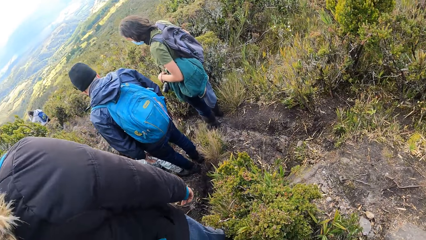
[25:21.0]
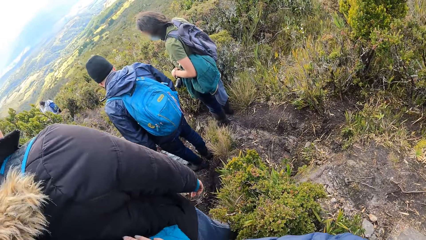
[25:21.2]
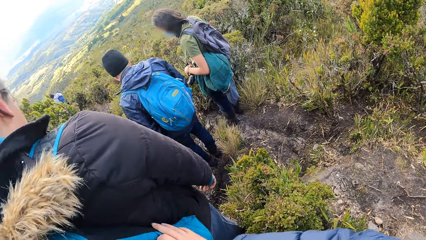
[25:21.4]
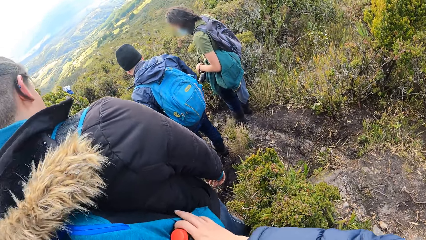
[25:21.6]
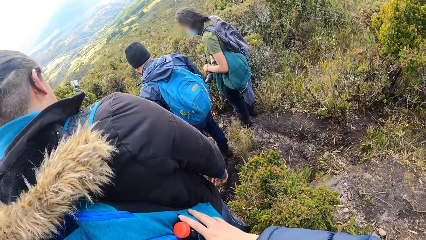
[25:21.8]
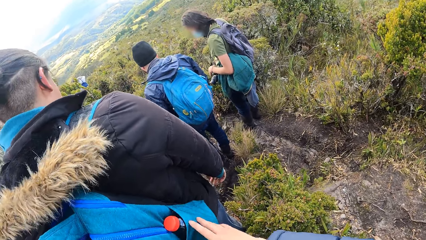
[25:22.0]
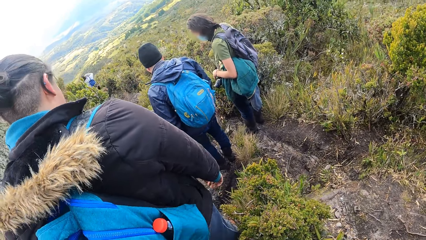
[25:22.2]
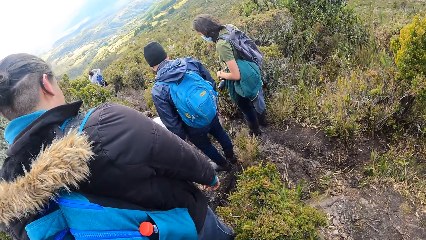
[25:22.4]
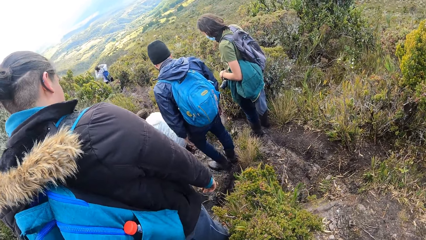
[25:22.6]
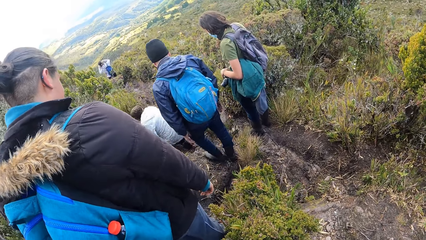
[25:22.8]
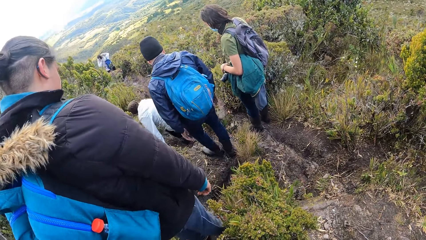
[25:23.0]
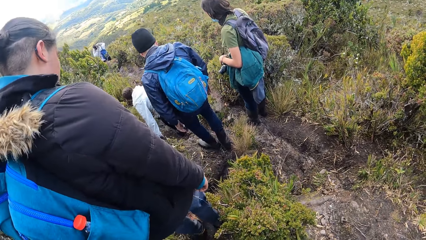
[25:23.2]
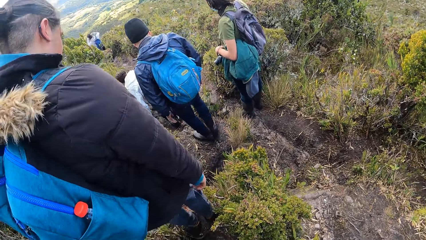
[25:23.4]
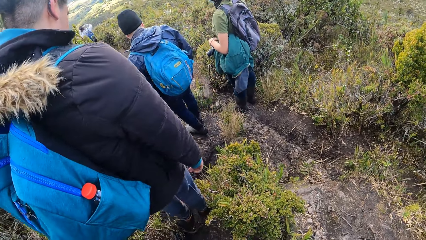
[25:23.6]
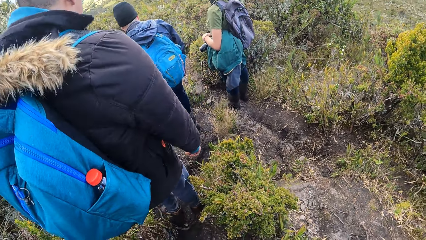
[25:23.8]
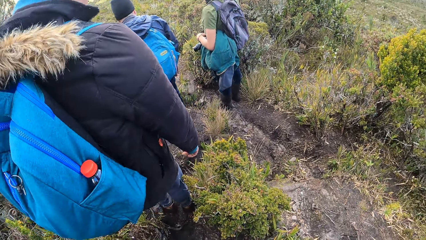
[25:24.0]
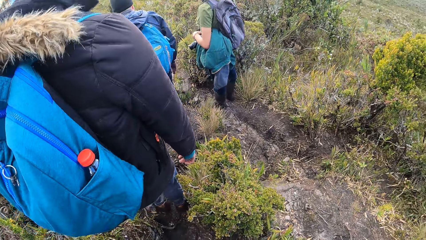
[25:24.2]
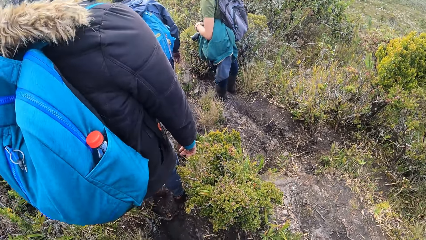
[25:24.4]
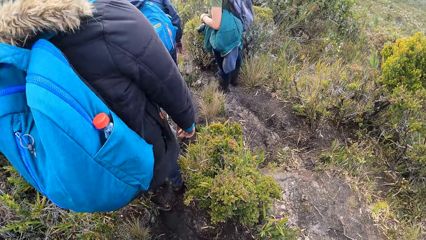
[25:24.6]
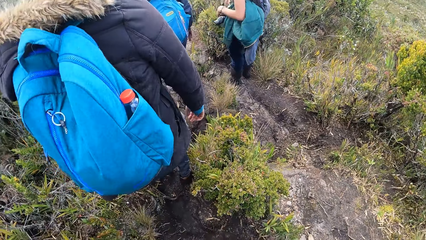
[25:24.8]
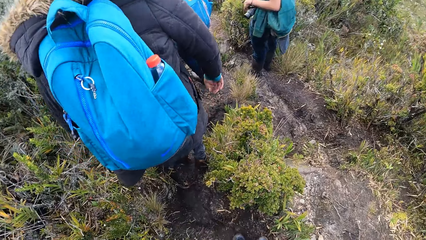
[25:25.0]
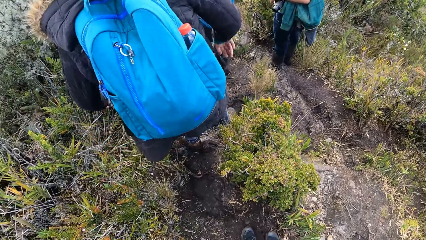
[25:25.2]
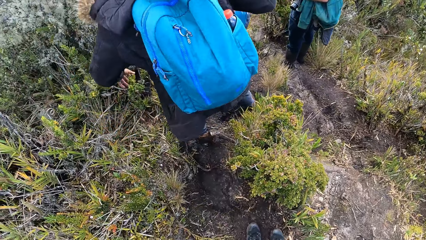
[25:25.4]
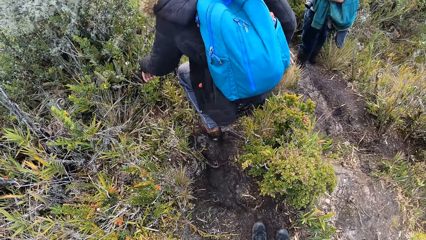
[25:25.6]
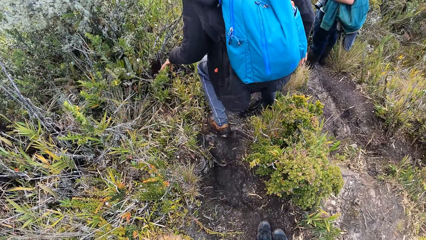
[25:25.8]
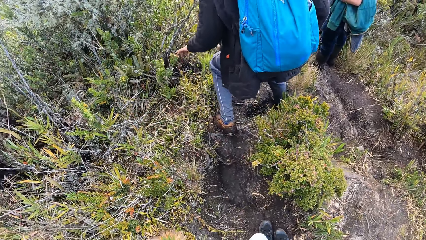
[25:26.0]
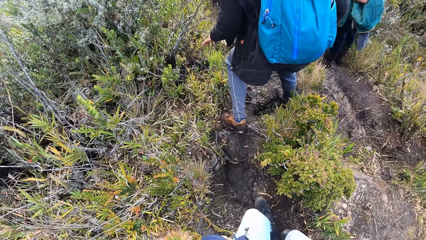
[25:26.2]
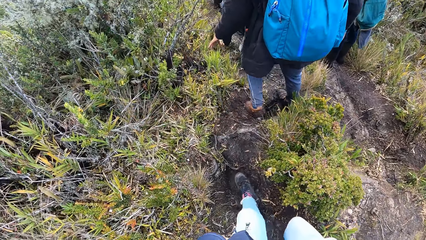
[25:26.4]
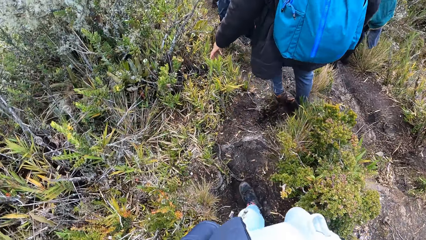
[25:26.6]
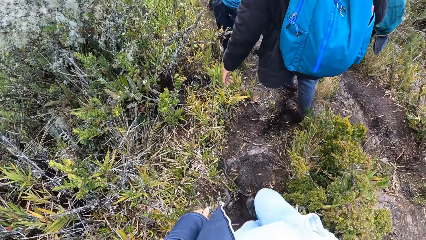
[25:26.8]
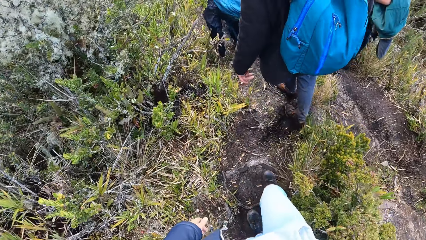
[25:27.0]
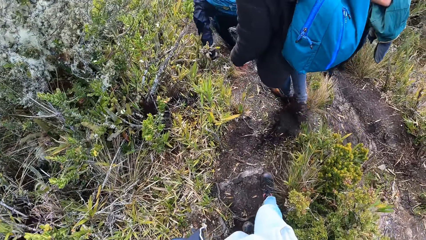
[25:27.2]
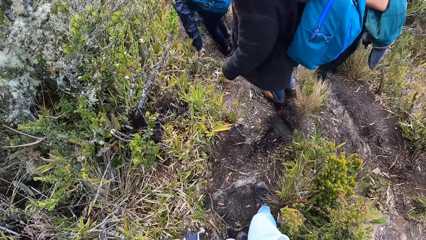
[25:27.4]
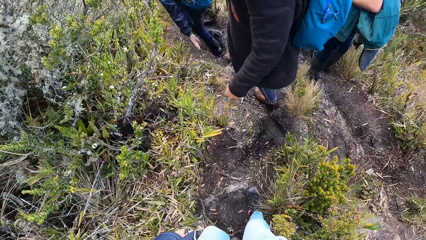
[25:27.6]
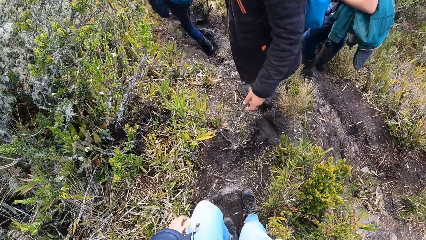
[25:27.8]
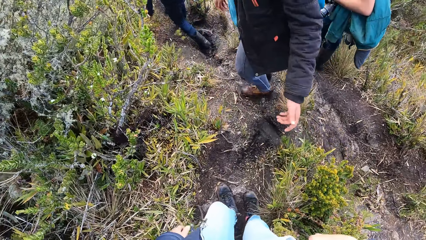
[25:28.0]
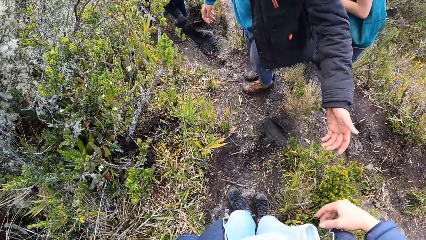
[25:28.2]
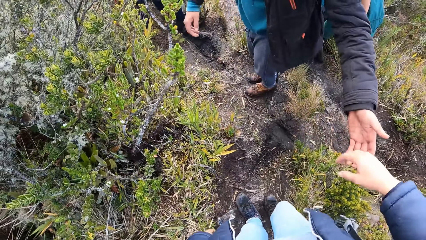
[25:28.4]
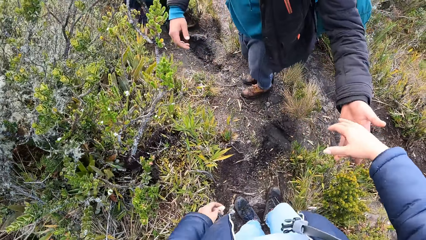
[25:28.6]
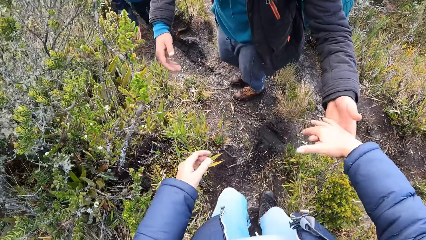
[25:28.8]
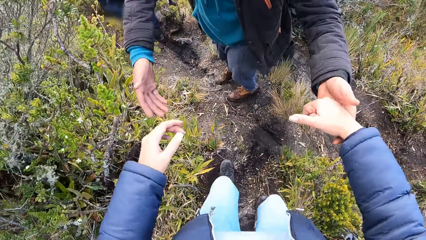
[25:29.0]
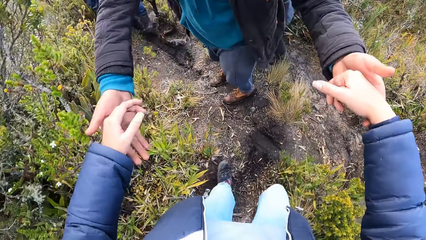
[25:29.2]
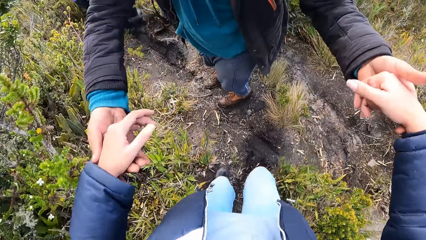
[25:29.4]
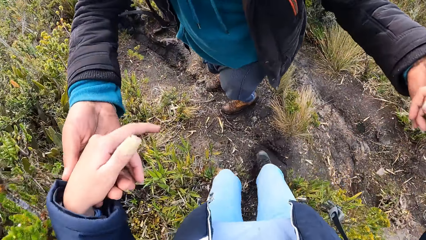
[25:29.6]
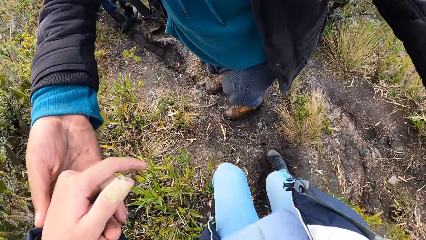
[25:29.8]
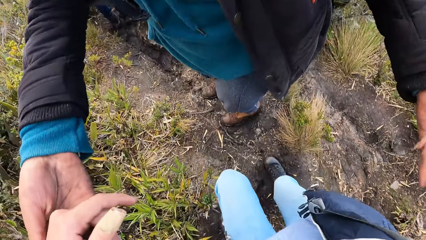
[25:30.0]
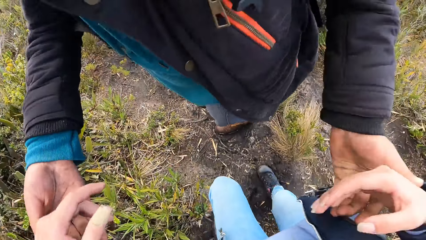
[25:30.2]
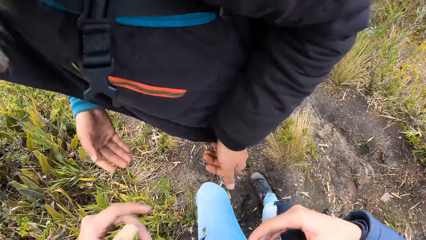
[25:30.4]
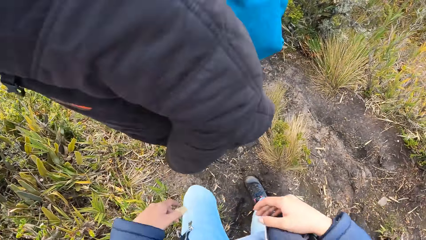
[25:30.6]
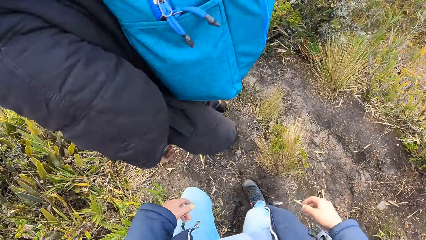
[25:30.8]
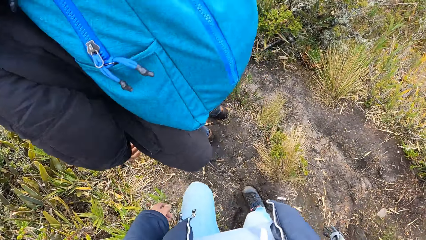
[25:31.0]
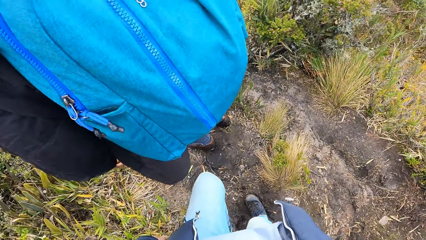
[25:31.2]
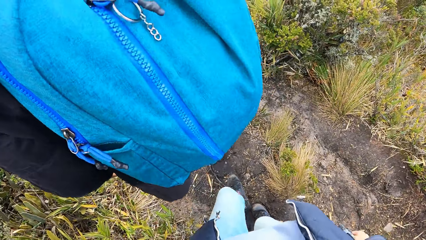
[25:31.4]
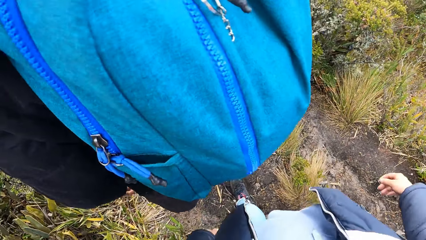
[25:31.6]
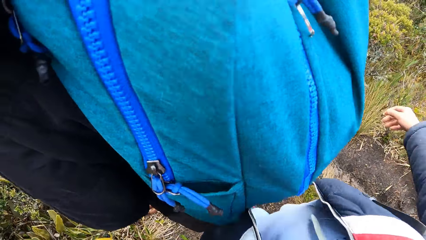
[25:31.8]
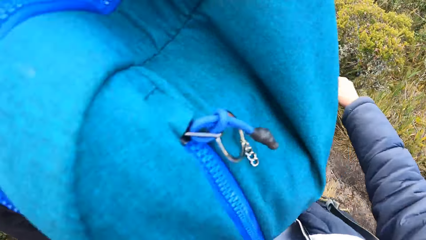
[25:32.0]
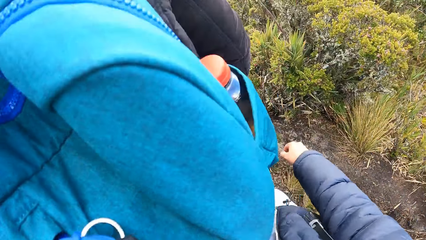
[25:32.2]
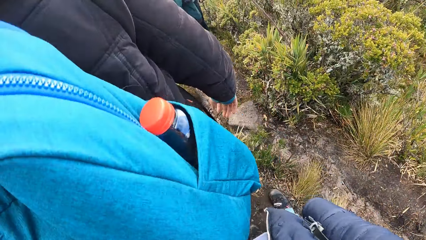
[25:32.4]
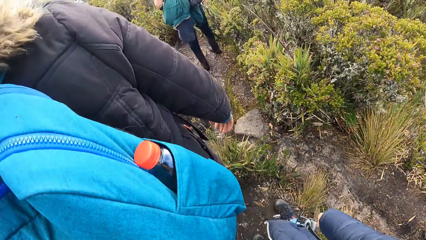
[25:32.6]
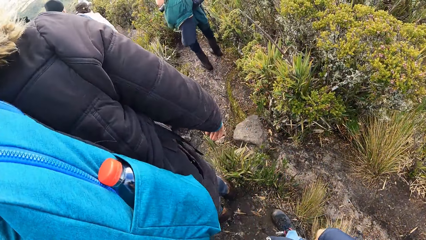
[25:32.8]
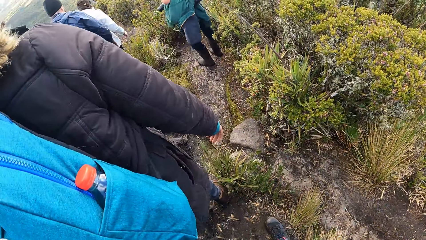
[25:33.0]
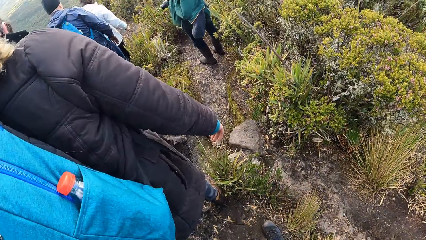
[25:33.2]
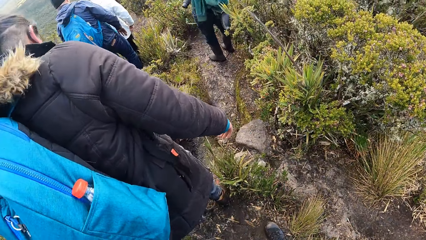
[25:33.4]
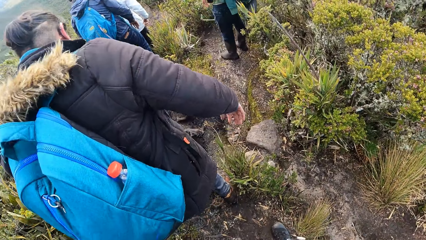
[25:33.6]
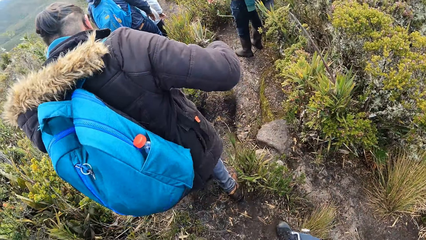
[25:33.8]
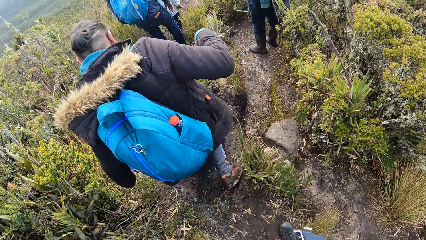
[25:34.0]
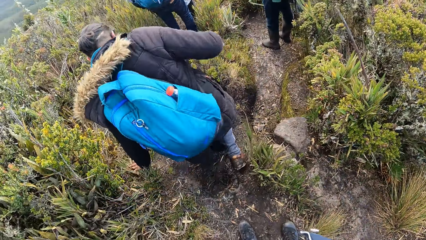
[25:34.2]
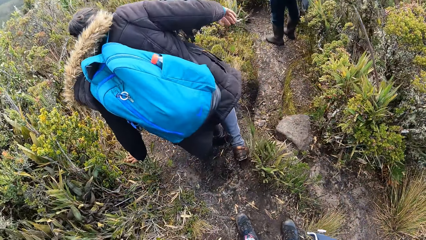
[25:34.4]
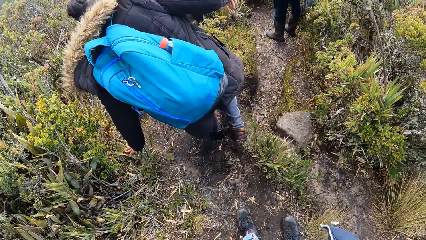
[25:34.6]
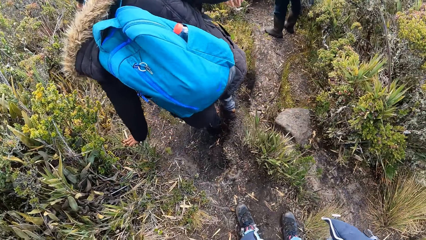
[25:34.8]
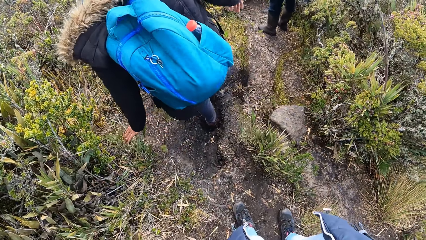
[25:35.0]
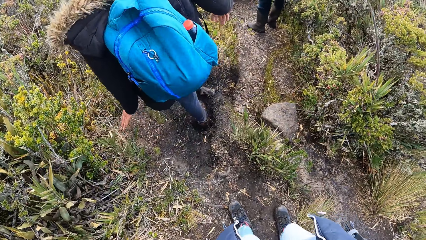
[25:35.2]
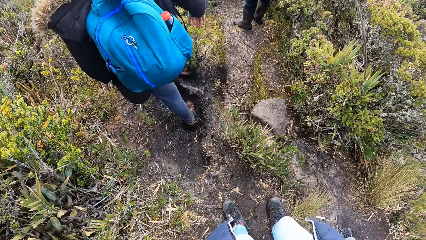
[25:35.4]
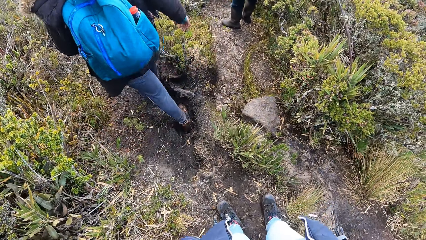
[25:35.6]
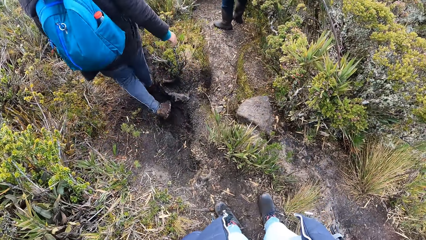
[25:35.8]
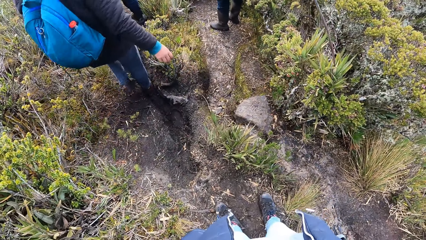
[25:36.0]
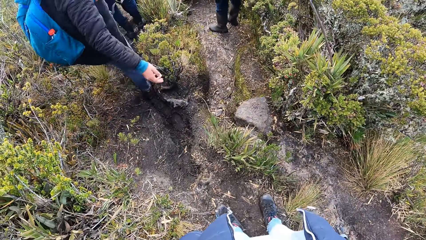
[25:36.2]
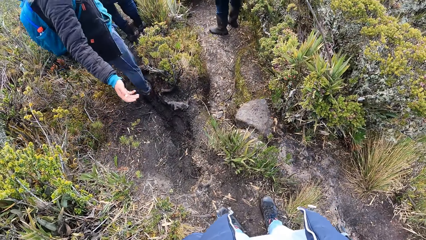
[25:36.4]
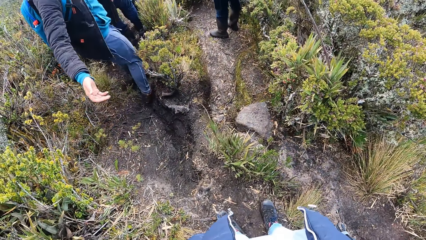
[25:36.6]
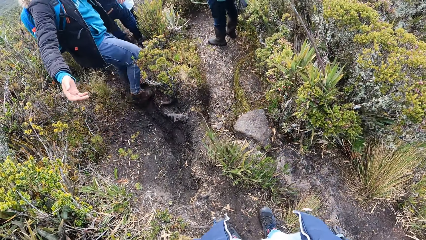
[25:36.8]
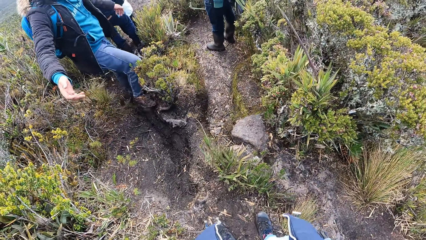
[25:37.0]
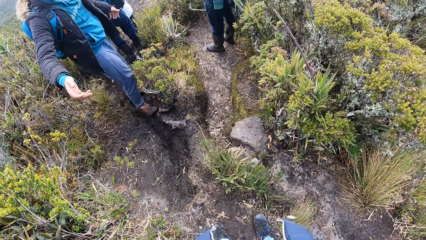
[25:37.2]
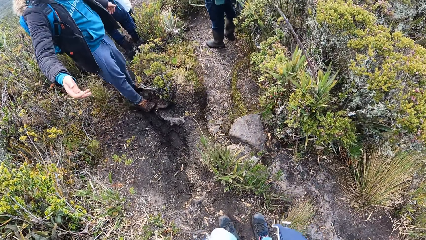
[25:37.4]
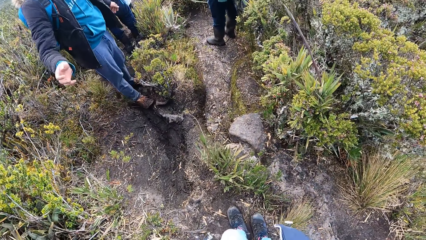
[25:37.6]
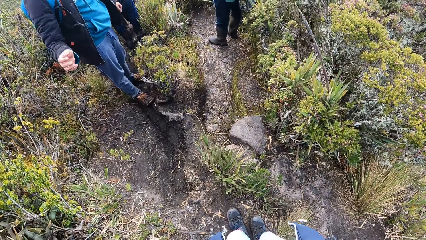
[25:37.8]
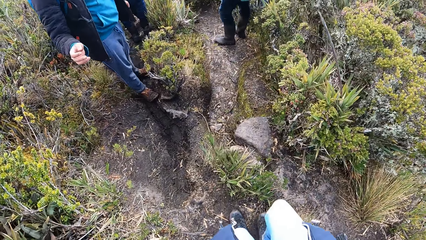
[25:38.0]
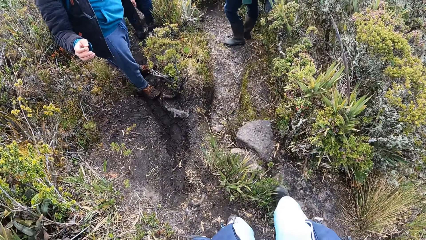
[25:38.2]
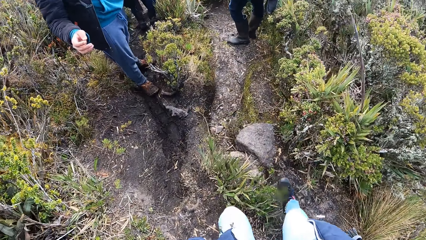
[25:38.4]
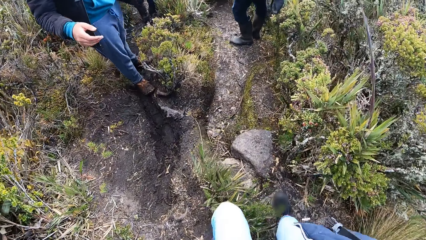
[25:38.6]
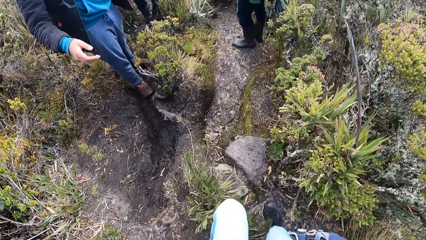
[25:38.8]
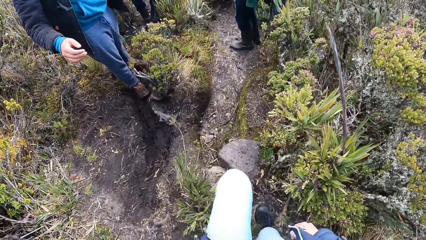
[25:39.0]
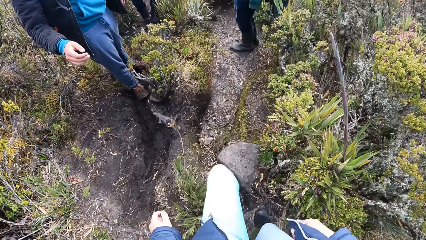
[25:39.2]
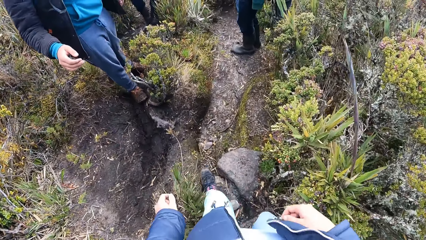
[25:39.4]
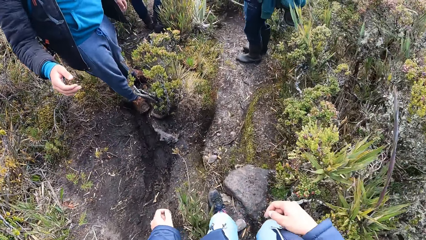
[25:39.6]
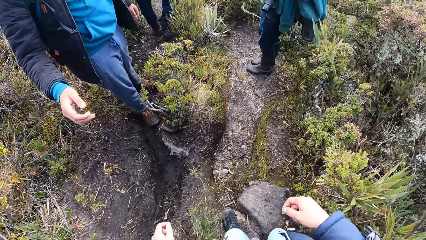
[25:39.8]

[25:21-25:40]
The camera wearer removes her hands from the bag of the man. She looks around the thicket. She walks down a hill. The man and the camera wearer hold their hands. The camera wearer walks down the hill. She stops.
